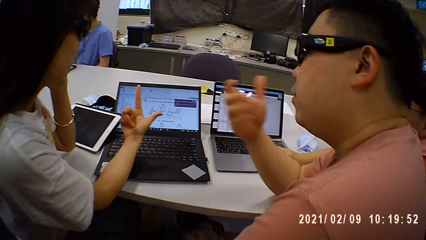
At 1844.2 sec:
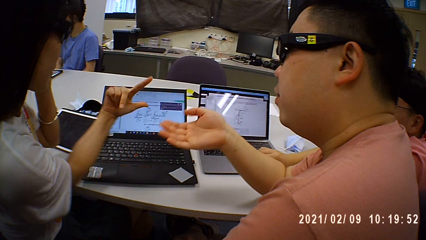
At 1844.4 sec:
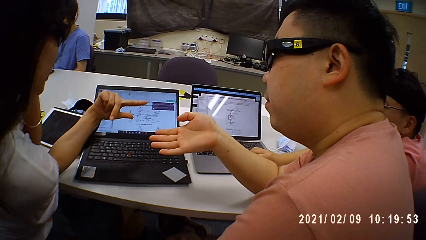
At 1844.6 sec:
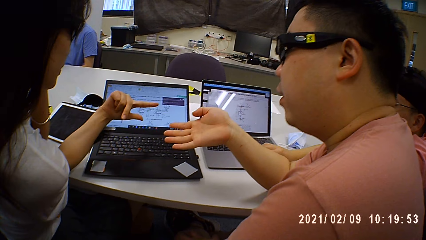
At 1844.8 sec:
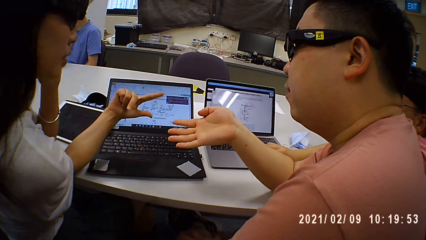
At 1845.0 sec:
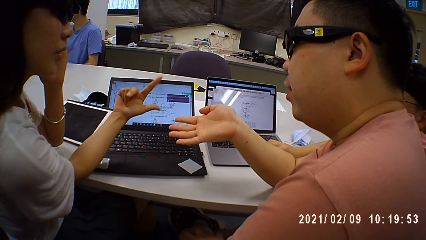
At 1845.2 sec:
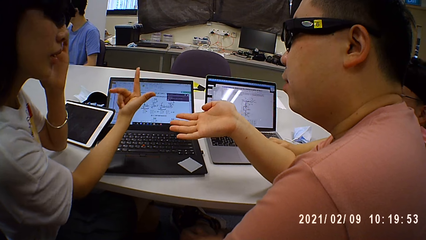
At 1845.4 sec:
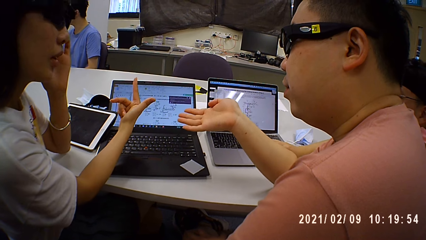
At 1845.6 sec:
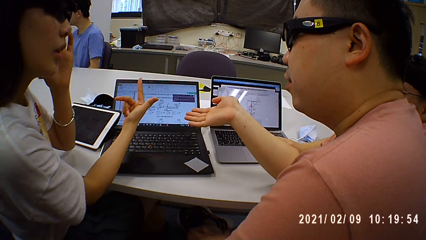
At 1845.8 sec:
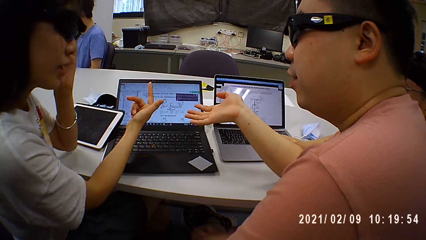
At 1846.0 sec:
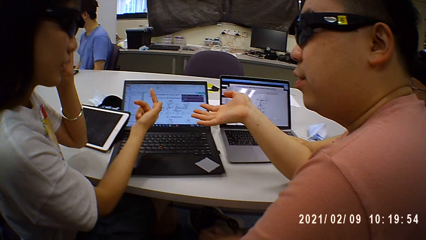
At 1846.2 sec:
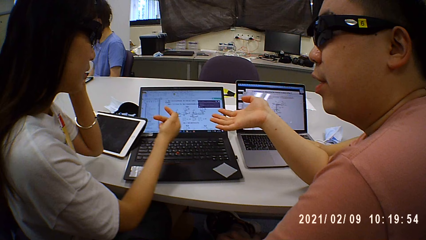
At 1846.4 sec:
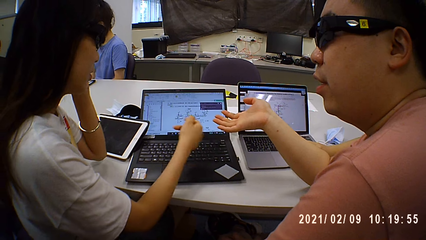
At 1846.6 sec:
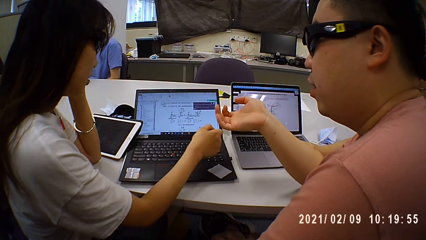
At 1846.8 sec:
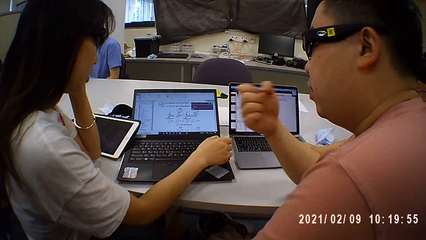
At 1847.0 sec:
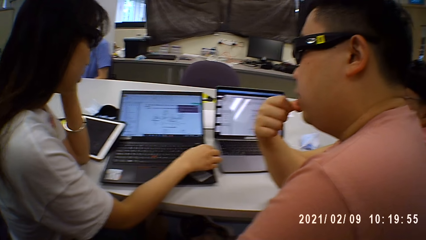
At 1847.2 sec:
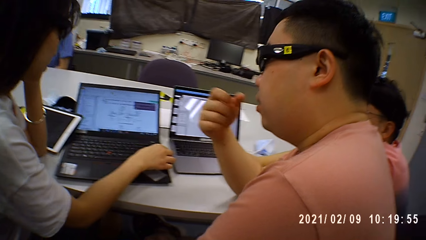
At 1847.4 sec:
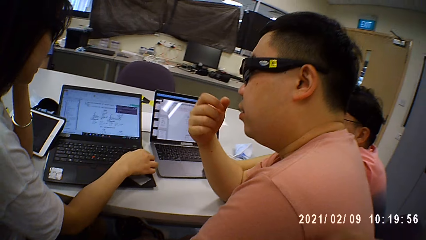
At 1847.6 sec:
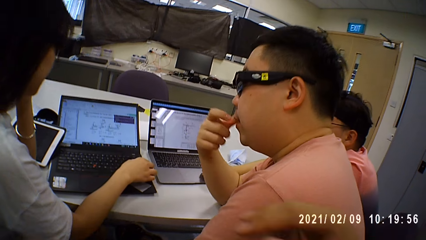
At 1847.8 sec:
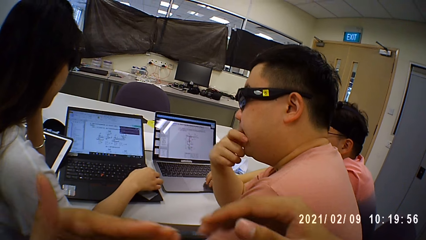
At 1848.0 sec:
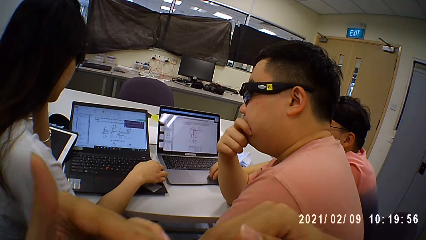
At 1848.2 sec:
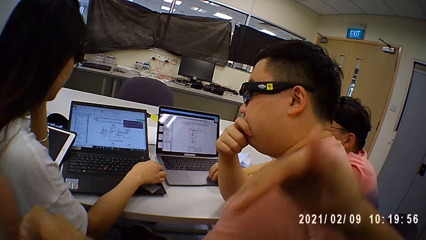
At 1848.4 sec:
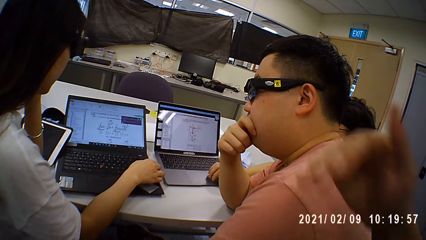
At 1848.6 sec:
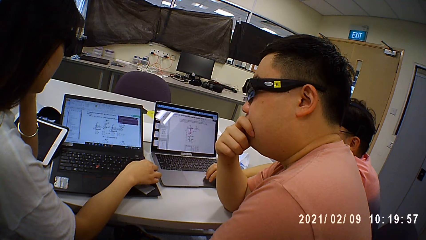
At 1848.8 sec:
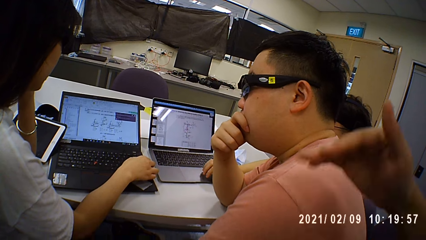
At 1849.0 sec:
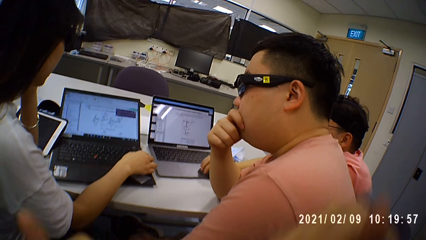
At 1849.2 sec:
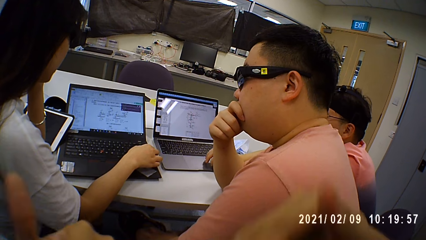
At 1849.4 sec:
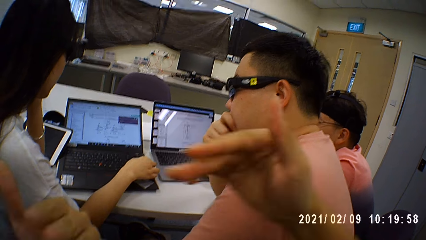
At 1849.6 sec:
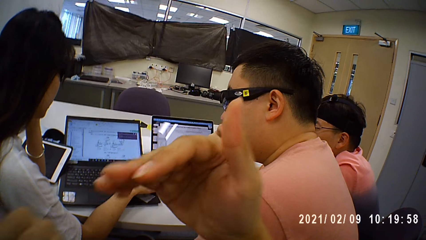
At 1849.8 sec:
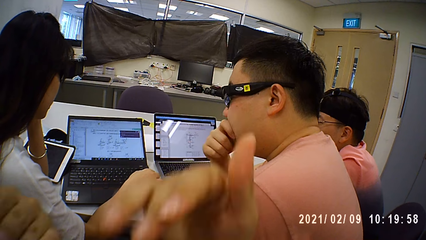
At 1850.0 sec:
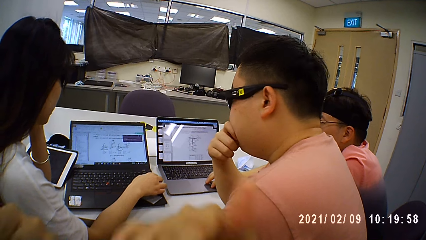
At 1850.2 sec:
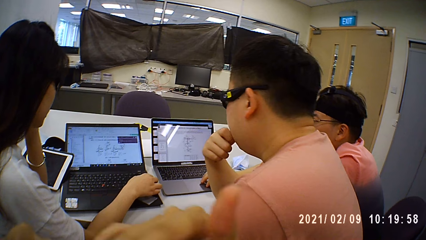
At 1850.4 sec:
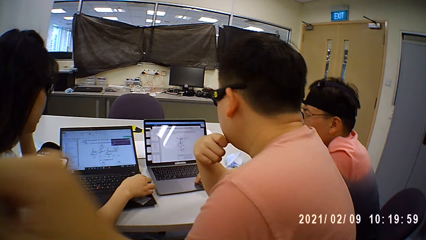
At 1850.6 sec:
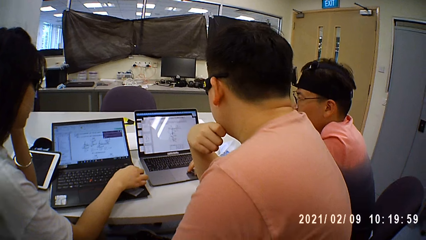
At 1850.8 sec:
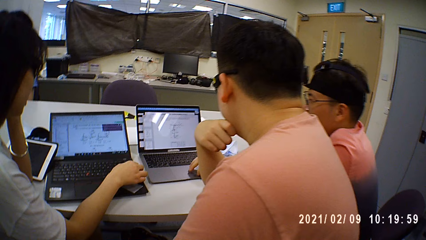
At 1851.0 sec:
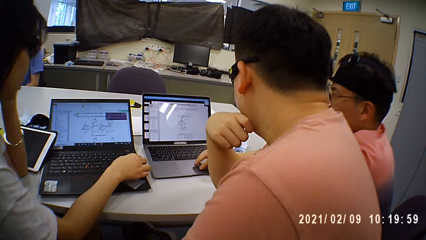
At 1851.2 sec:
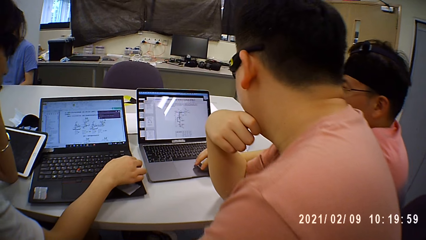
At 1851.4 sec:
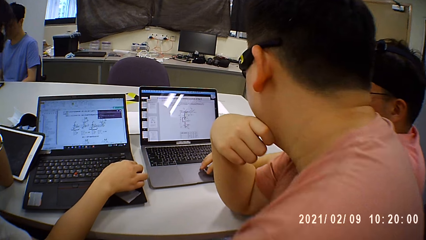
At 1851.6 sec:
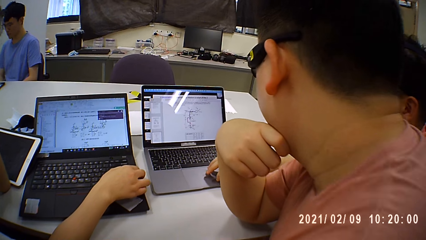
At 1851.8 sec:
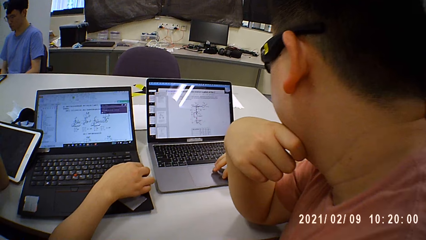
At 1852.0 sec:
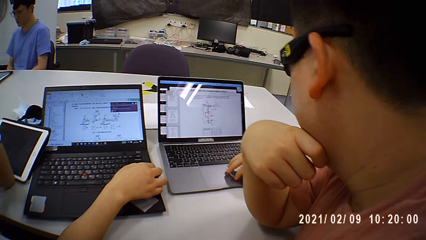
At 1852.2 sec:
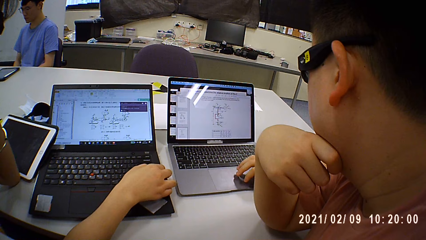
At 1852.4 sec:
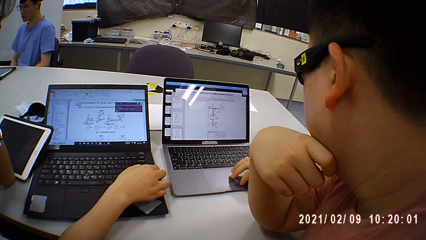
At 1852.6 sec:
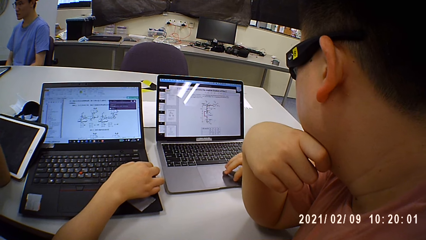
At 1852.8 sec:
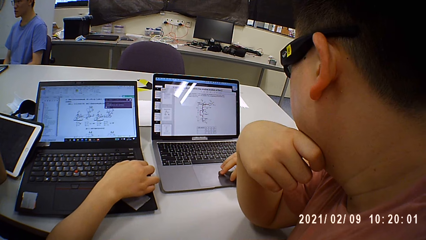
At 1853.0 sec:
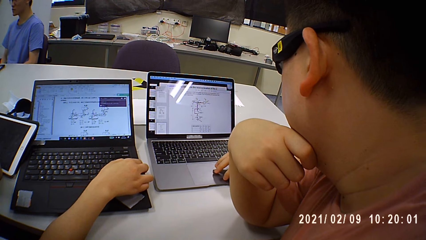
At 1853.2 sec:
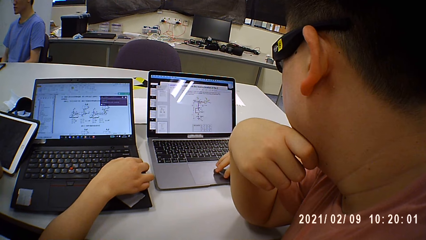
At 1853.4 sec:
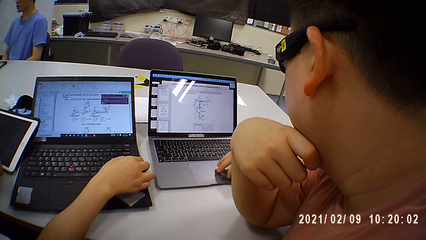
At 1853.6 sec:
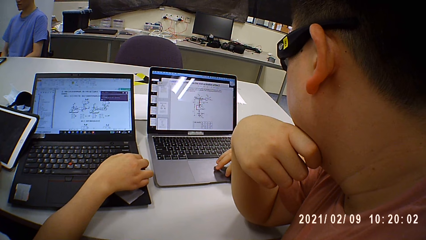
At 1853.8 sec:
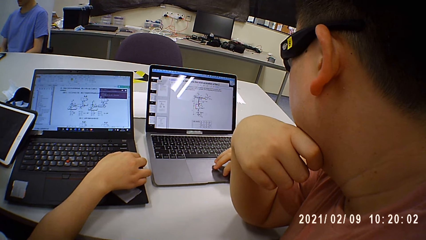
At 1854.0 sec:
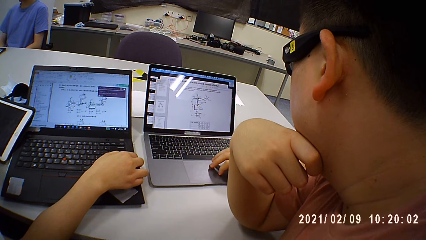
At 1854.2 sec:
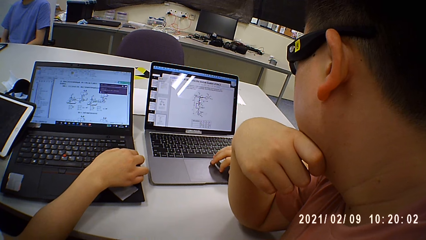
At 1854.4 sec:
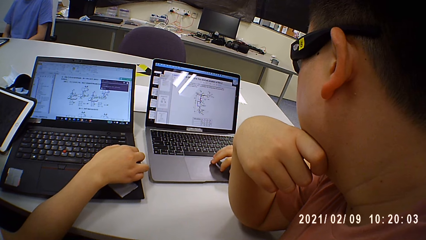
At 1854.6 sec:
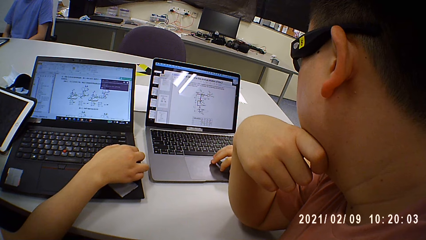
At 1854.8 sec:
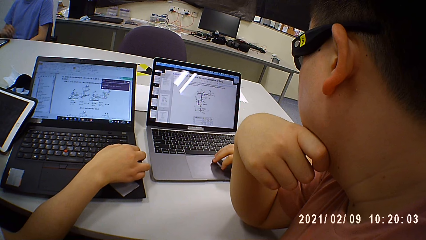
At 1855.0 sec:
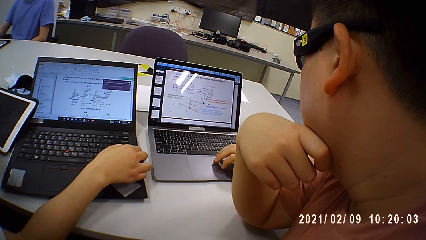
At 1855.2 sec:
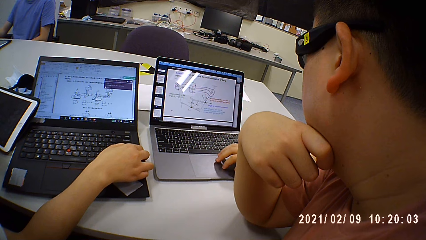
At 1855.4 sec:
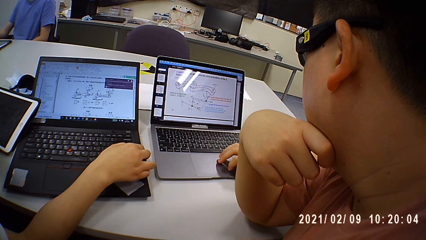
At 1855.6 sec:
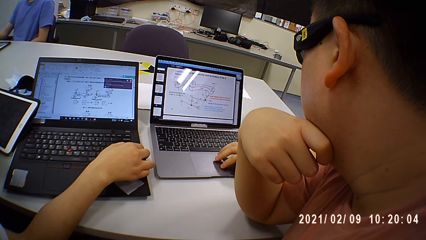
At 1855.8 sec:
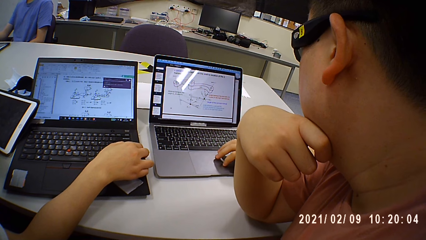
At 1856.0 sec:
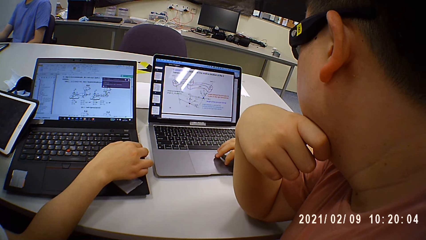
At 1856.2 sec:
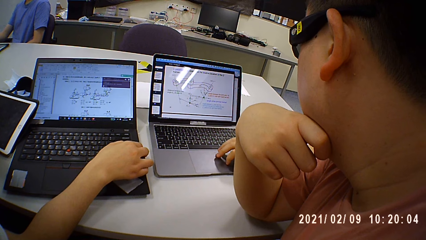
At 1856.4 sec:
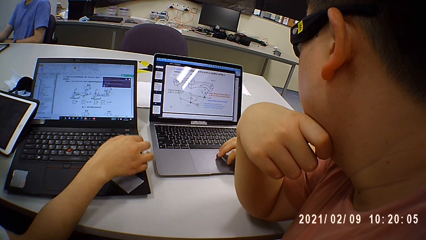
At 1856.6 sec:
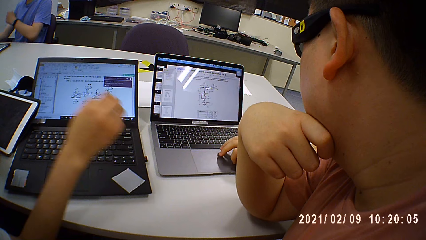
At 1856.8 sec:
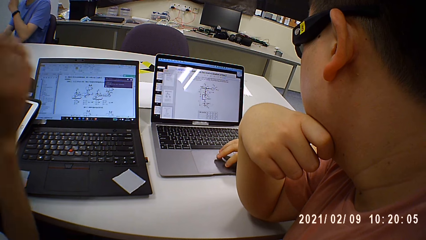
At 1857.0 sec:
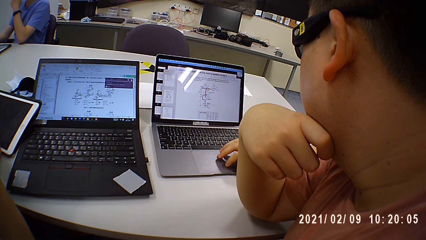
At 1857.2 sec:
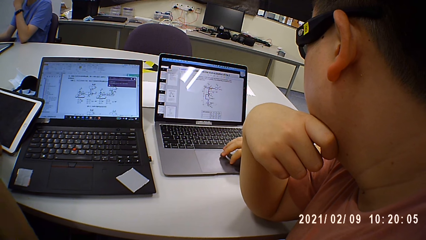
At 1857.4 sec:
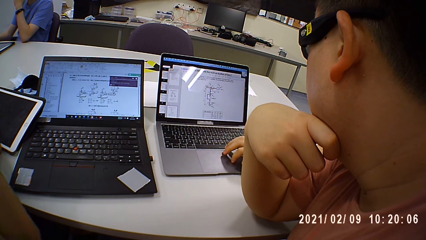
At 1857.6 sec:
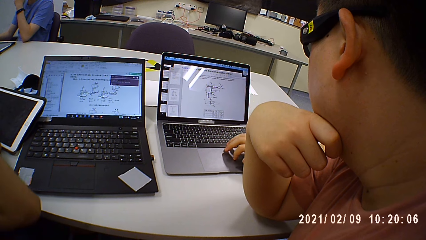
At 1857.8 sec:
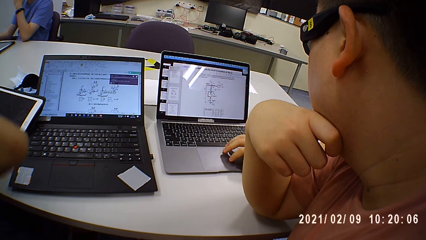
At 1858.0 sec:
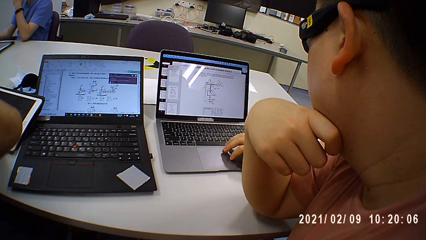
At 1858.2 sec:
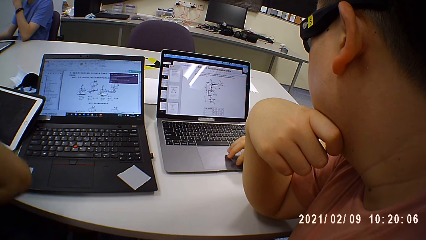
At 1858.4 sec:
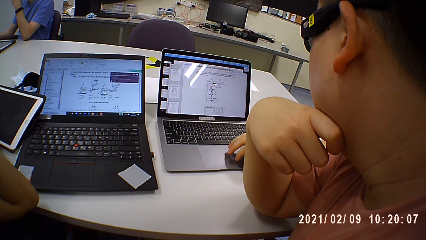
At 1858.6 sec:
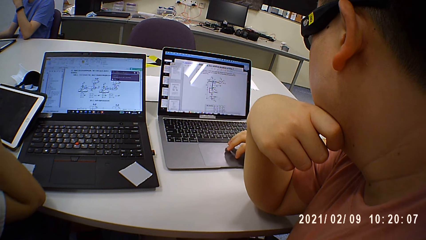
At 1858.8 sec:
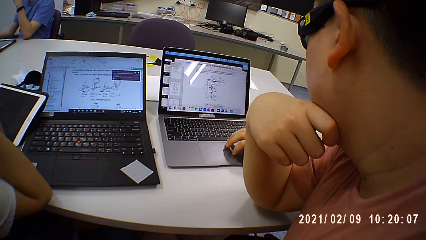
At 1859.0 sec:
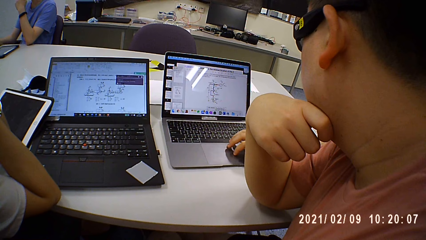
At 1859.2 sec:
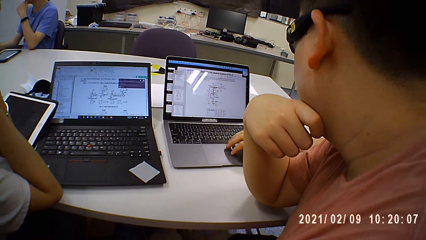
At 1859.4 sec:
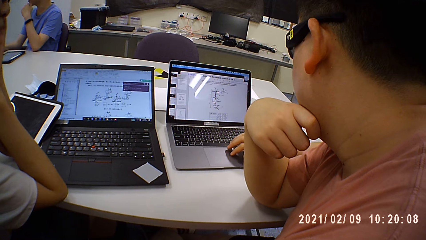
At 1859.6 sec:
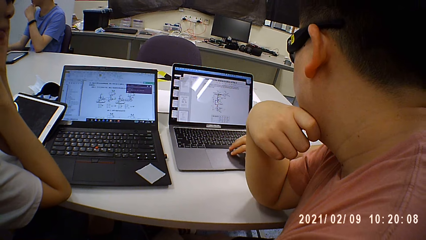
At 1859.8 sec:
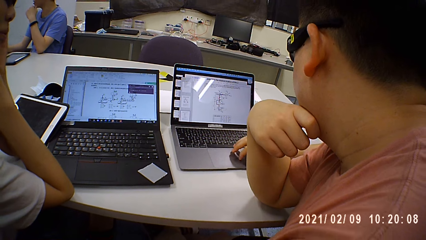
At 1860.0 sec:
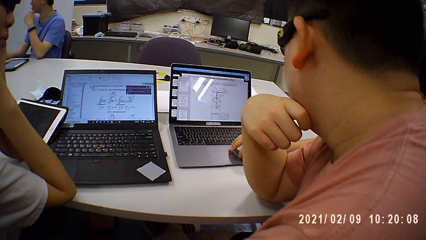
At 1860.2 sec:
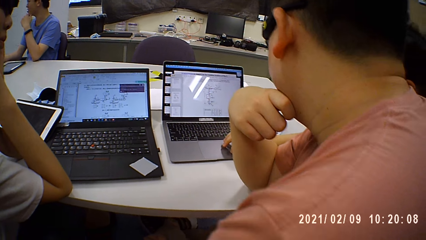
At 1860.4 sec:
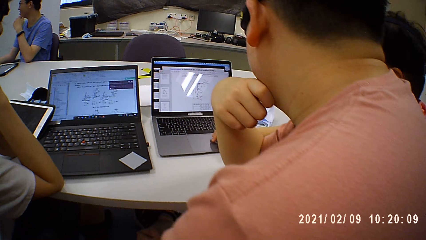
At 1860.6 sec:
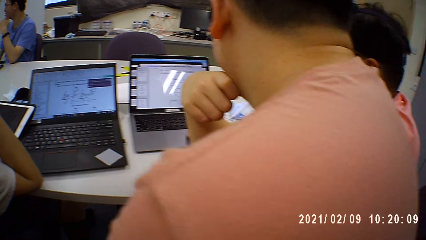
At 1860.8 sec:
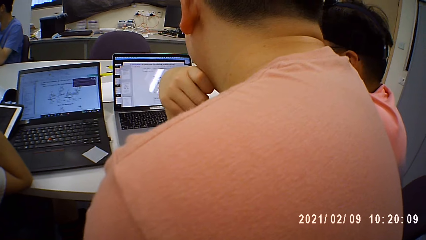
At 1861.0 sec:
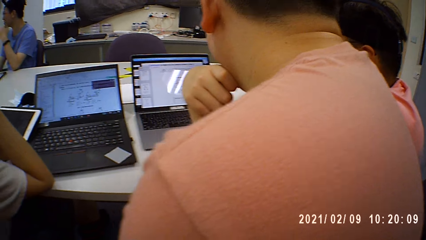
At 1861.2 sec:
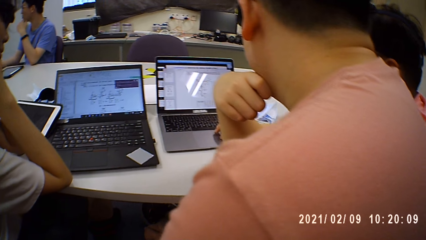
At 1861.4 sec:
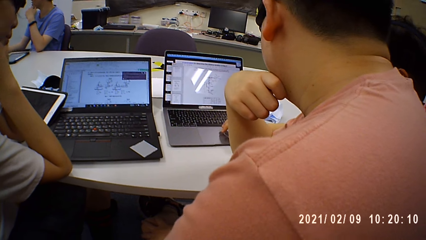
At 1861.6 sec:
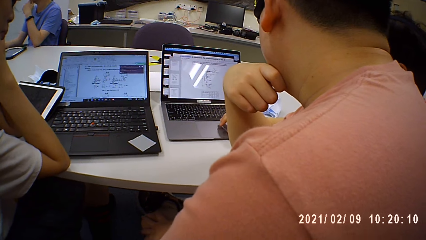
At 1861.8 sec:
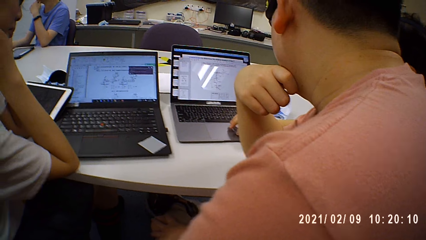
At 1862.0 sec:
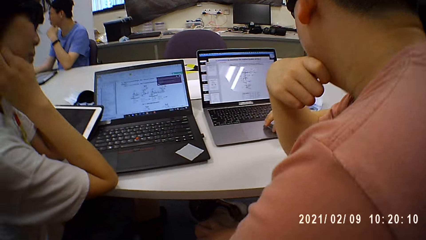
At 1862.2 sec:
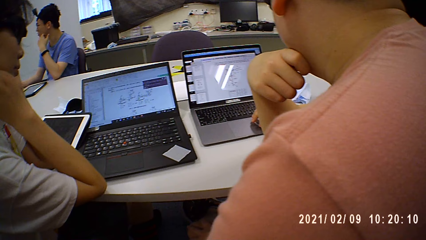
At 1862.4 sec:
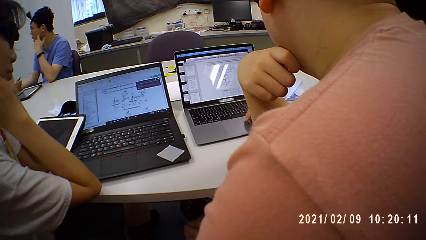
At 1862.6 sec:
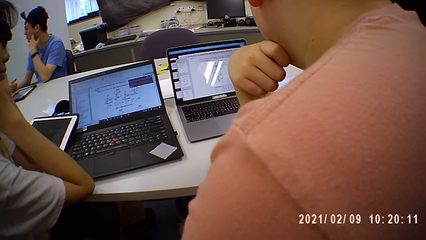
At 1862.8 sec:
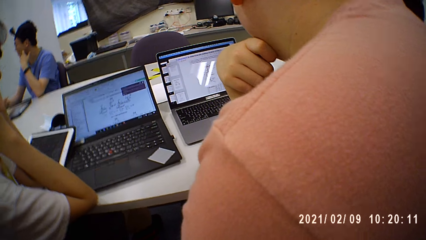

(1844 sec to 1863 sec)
A woman browses his laptop. The camera wearer raises a hand. A man browses his tablet. A person clicks on the laptop. Another person touches face. Another person touches face.
